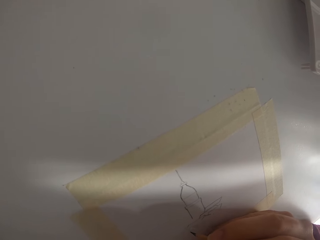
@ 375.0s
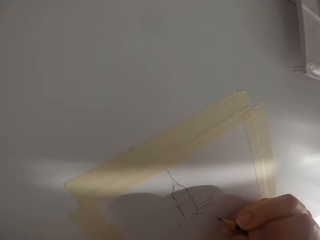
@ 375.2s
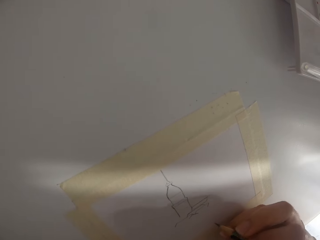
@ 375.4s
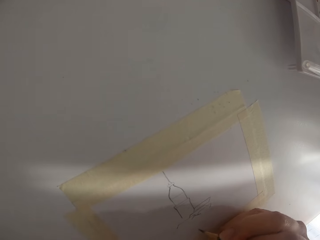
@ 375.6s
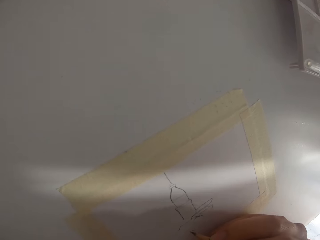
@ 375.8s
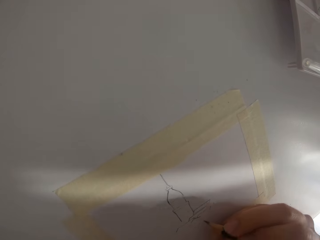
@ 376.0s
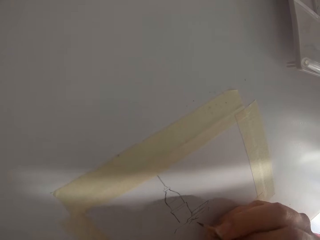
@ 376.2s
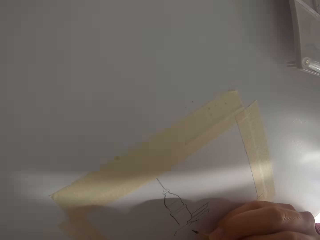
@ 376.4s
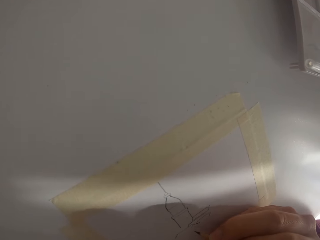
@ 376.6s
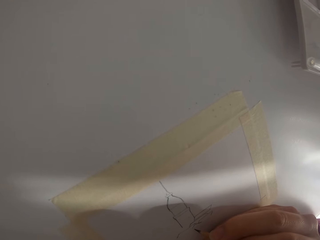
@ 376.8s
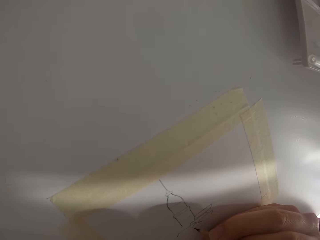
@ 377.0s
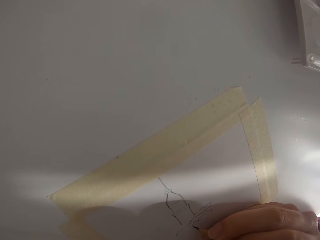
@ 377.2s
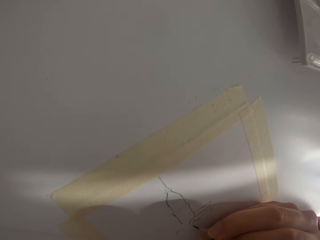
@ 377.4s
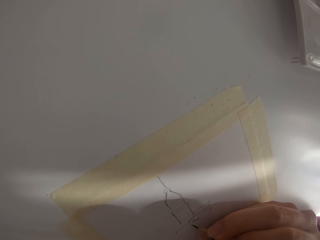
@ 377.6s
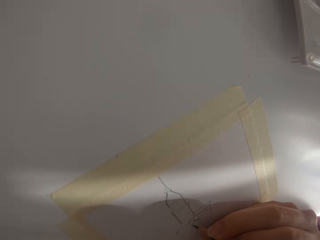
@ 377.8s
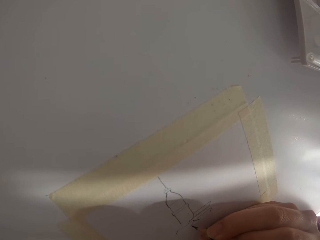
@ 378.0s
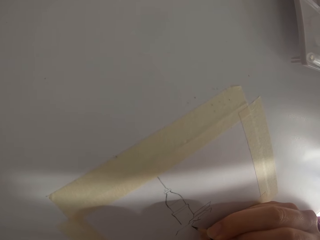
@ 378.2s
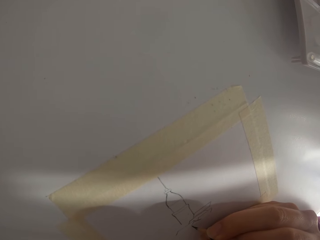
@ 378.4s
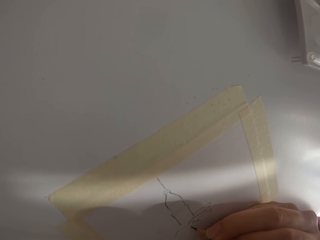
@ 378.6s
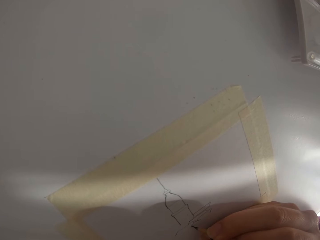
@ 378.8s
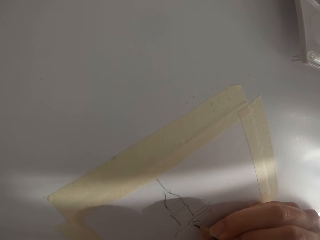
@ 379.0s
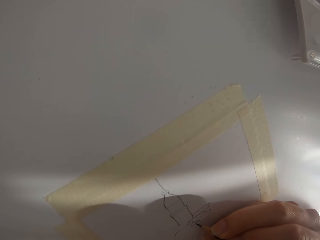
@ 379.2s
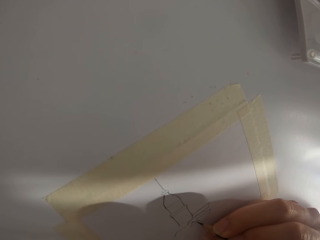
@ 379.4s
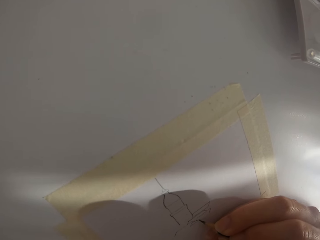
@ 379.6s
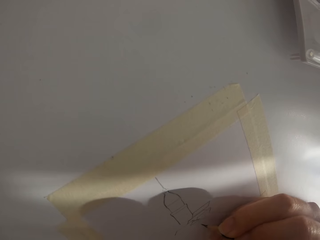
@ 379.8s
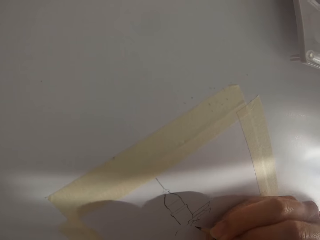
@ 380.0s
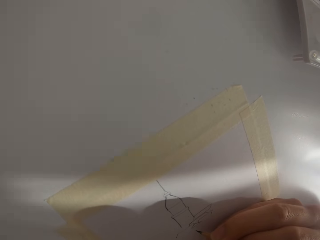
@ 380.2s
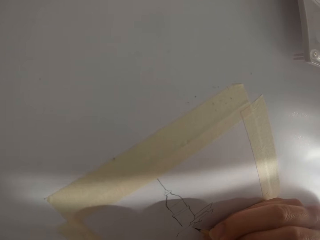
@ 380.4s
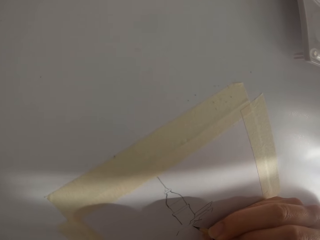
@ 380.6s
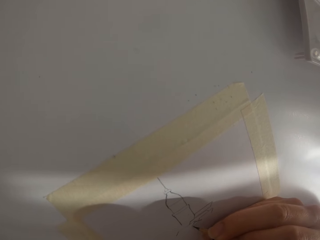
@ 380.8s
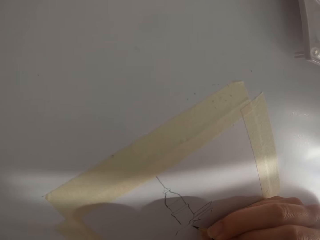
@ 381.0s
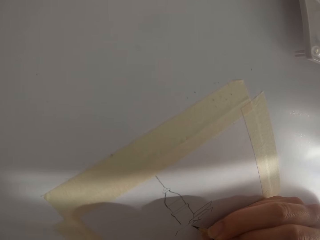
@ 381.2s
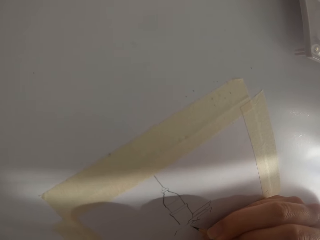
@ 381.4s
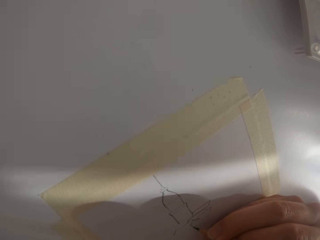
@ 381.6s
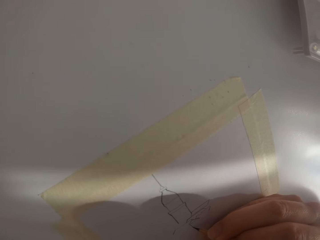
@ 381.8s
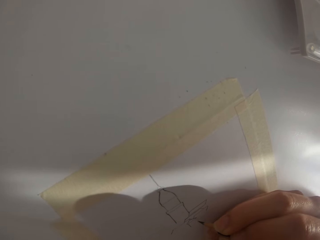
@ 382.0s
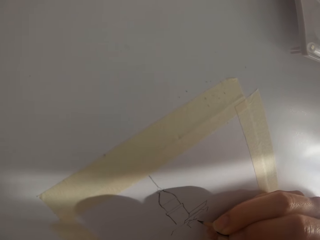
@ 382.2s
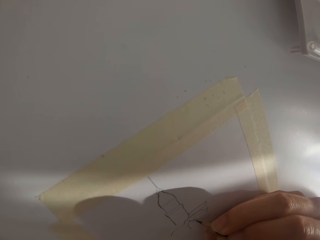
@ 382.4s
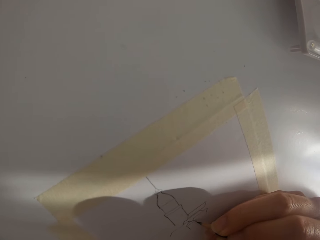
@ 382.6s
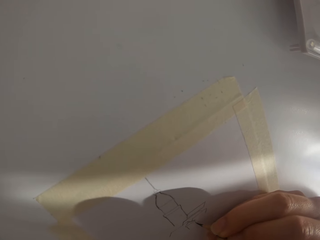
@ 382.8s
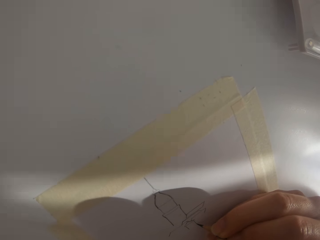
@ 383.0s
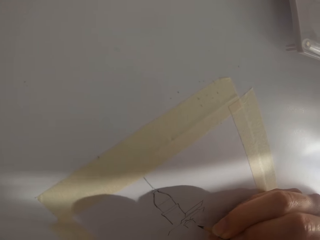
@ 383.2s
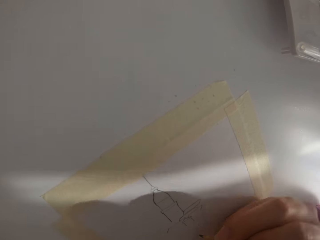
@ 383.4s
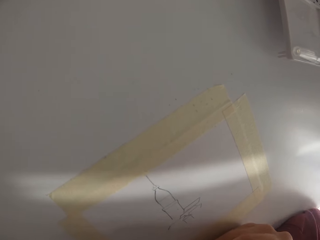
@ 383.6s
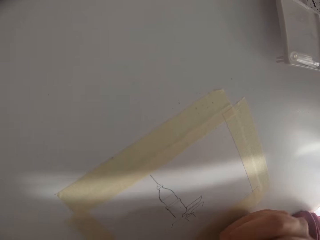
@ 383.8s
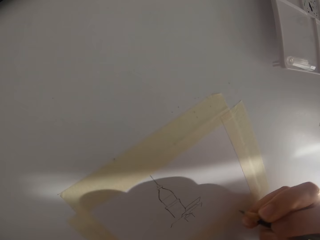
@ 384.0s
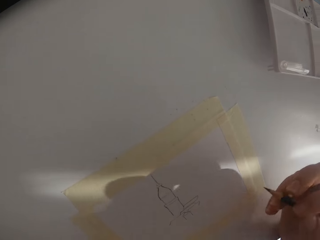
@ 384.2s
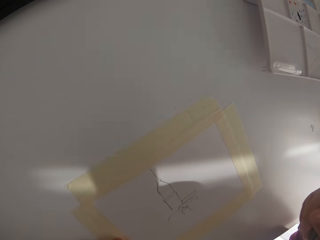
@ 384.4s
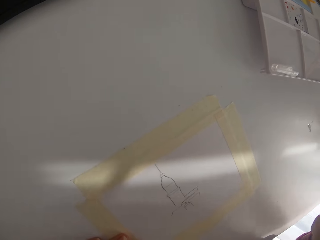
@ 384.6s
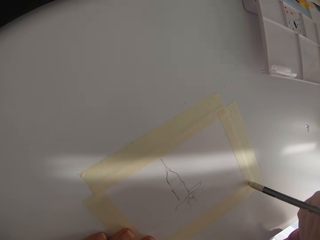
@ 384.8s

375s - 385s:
The camera wearer draws on the paper. They draw on the paper again.

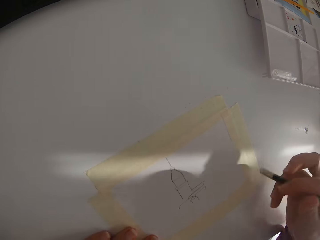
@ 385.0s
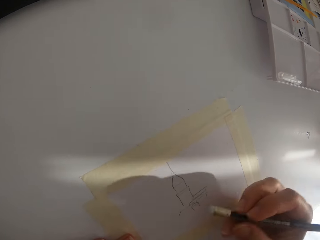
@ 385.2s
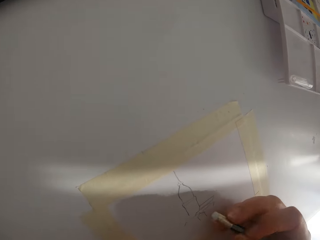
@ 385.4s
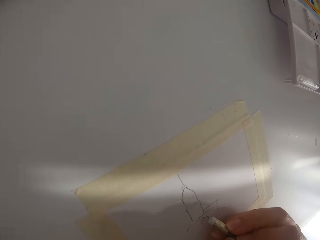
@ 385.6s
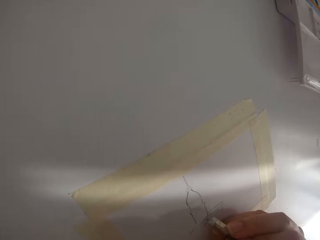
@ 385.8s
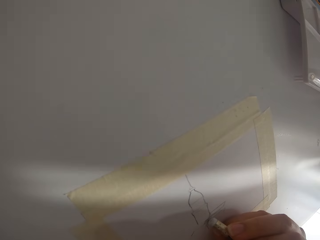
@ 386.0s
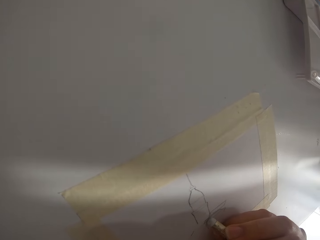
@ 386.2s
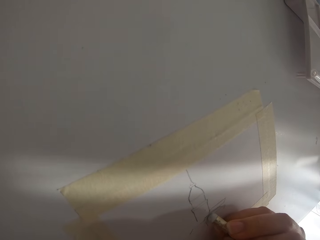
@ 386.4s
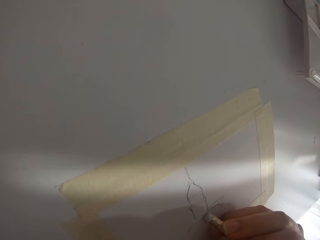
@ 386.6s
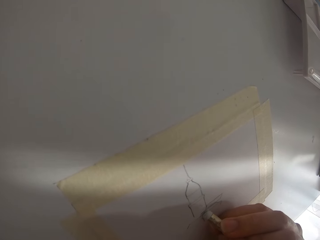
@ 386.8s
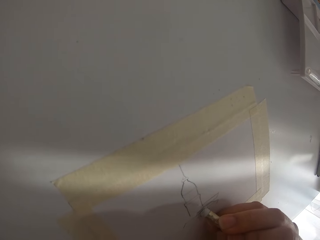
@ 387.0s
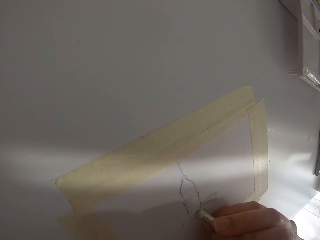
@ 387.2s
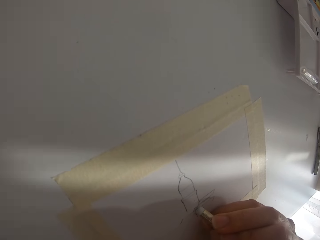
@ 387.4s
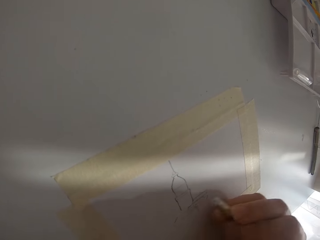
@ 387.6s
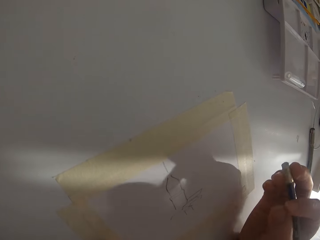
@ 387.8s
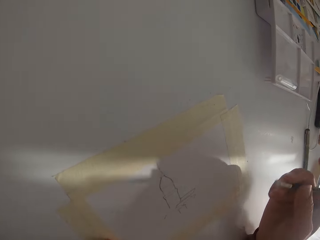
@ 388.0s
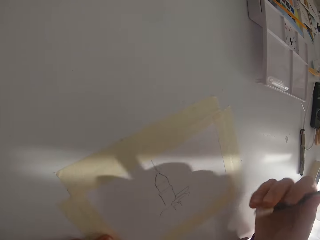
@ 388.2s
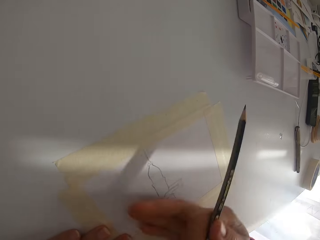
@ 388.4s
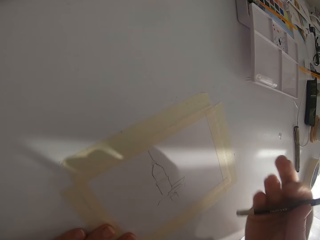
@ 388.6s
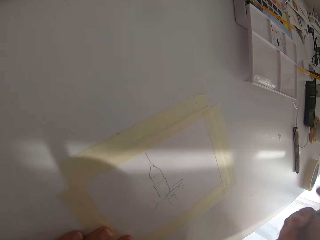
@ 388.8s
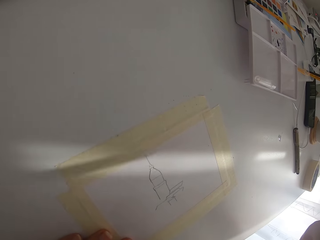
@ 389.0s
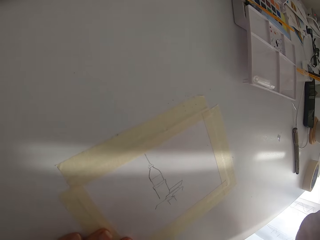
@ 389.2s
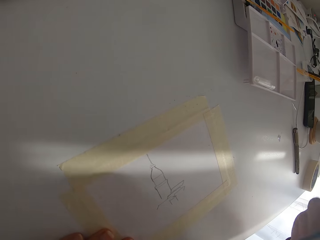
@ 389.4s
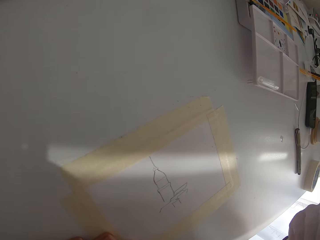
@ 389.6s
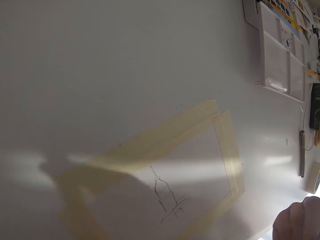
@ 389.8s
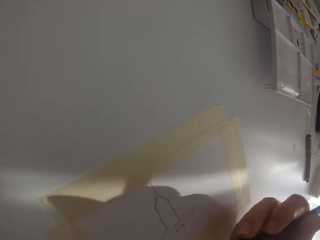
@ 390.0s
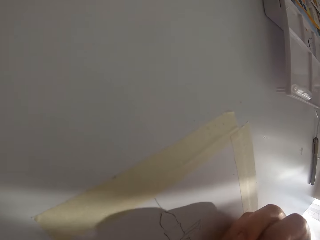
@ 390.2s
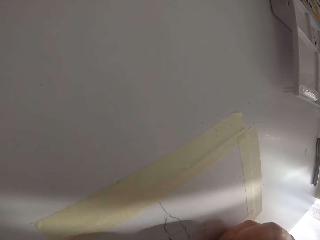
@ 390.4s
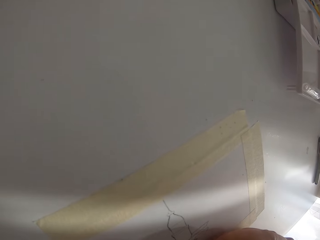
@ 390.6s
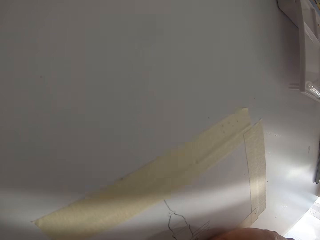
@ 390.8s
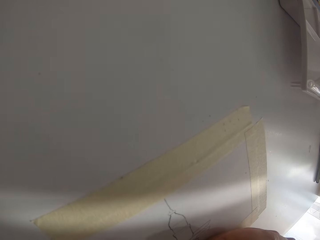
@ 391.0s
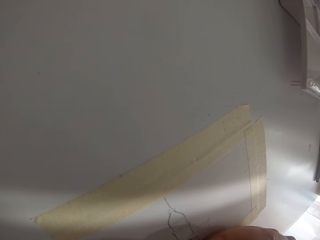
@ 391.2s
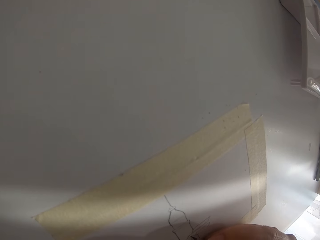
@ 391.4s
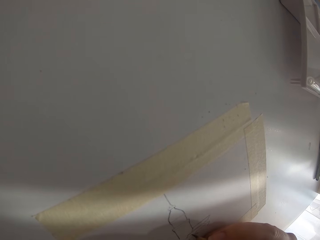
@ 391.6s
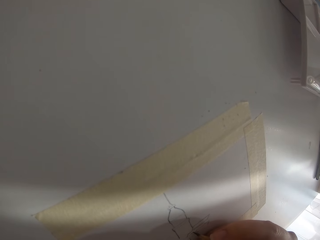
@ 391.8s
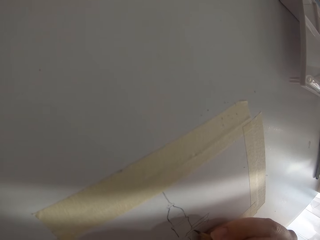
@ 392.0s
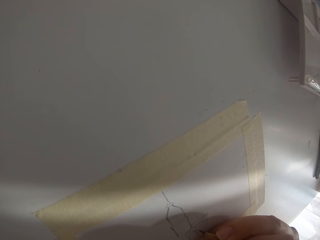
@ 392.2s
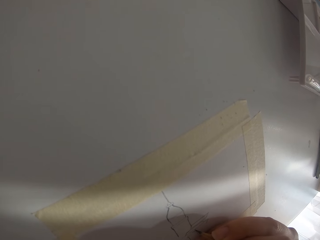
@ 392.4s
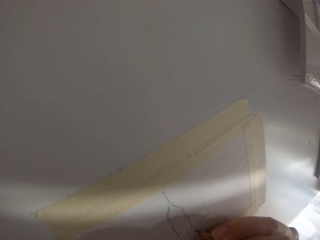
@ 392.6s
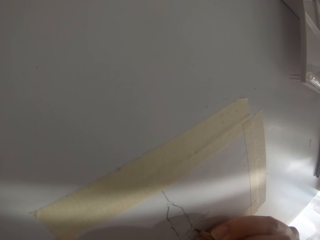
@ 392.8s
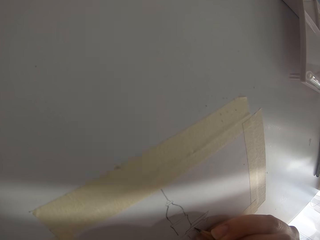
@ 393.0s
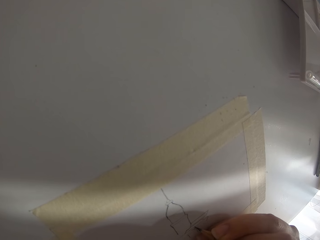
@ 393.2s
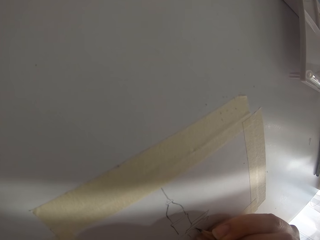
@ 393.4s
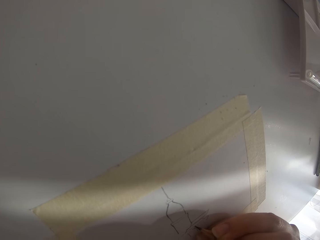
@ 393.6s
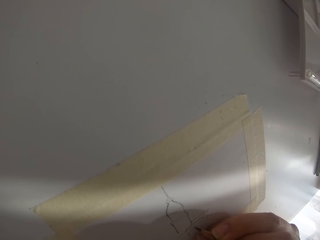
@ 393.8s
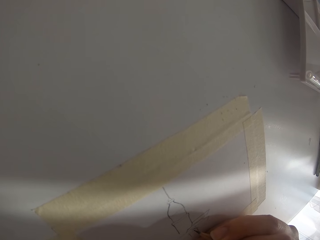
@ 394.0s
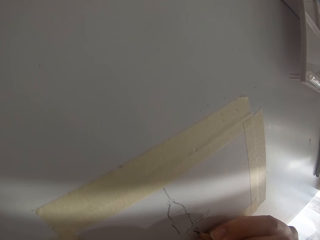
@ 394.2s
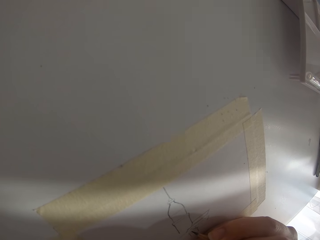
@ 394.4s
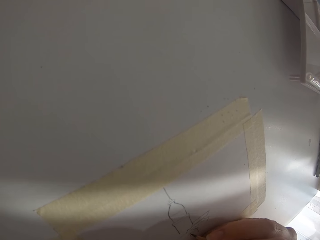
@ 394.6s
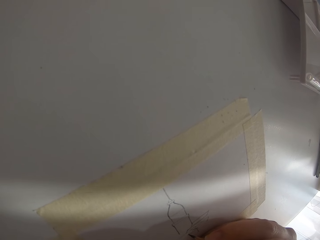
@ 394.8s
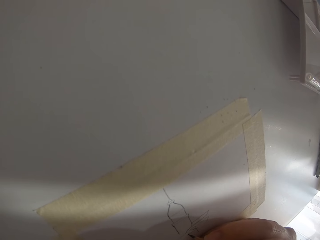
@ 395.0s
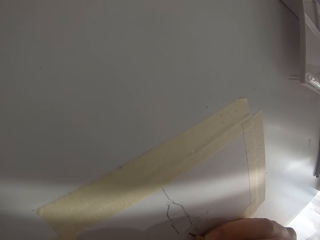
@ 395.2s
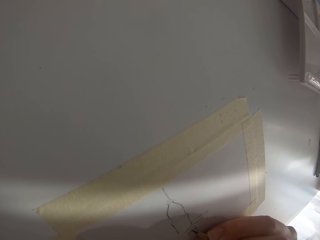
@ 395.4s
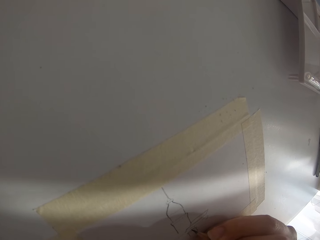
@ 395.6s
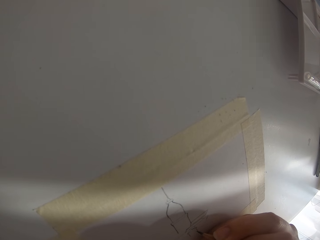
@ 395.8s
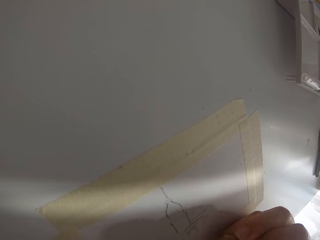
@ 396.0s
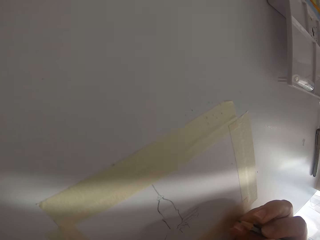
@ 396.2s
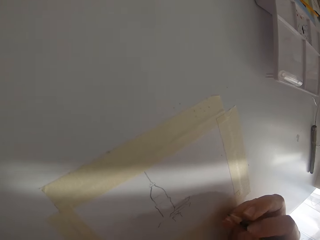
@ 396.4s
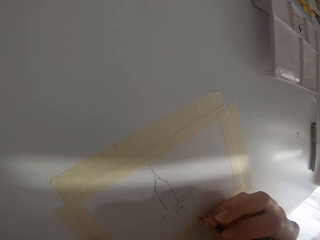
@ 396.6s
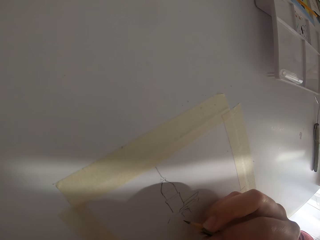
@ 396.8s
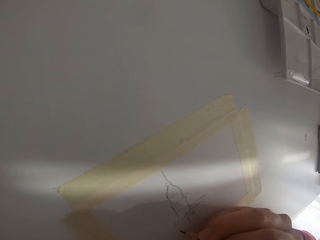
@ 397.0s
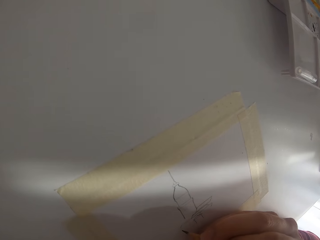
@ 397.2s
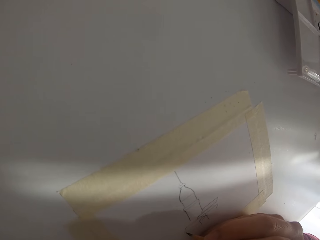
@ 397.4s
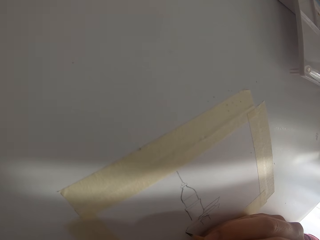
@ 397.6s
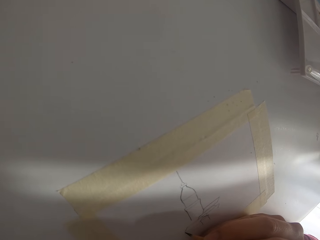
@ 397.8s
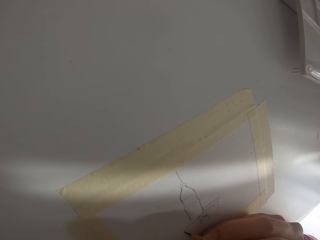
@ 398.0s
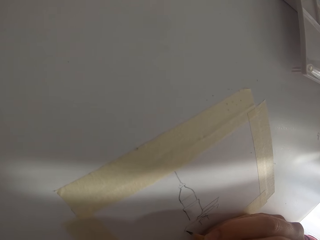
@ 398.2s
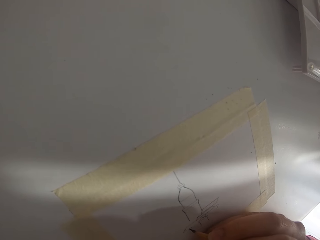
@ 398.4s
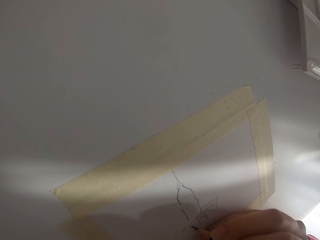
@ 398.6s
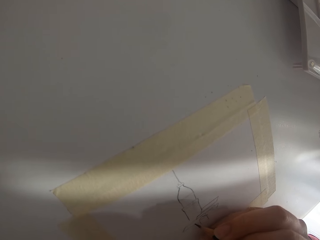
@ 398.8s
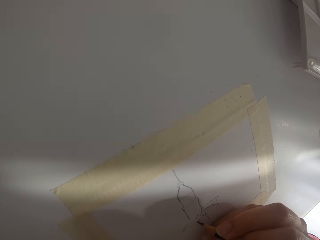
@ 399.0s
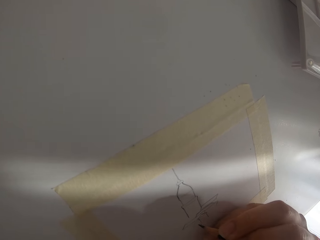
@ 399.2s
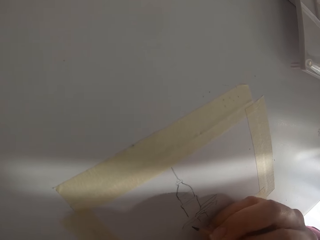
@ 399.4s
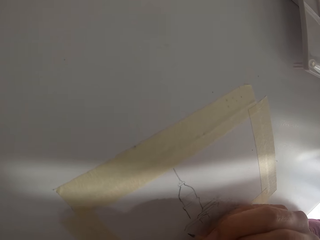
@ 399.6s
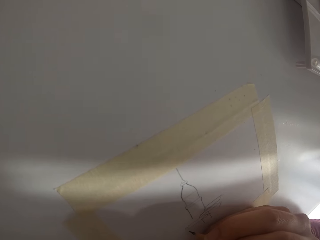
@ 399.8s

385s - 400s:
The camera wearer erases the drawing. They draw on the paper. They wipe the drawing with the right hand. They draw on the paper with a pencil. They draw on the paper again.
